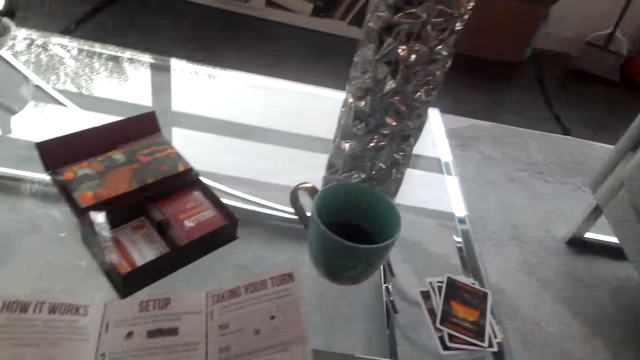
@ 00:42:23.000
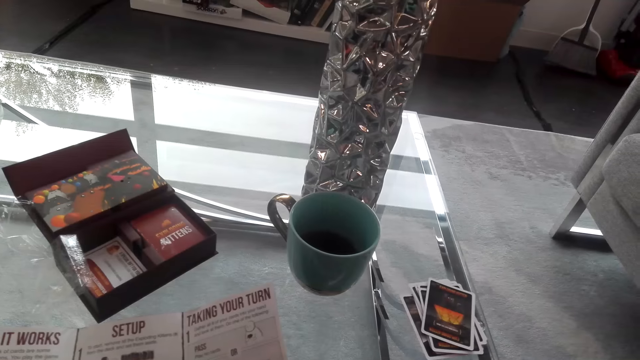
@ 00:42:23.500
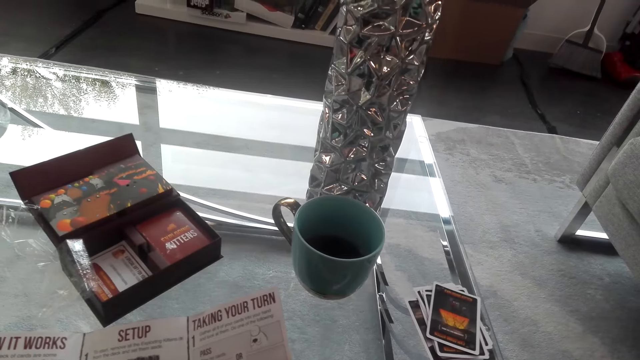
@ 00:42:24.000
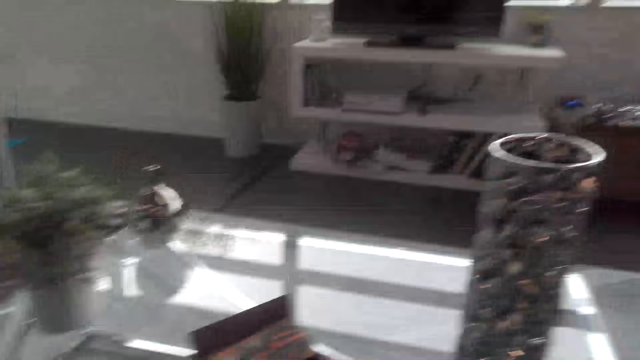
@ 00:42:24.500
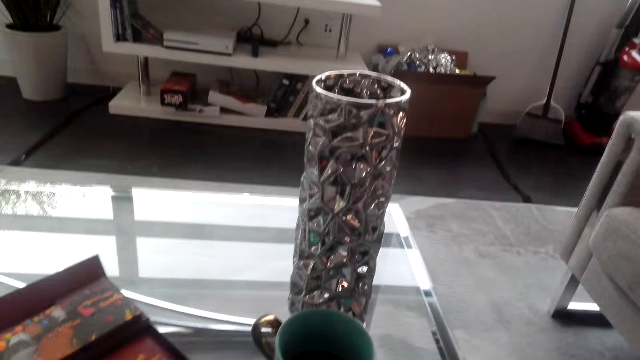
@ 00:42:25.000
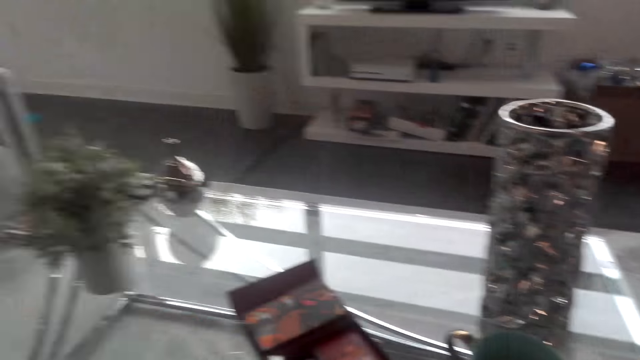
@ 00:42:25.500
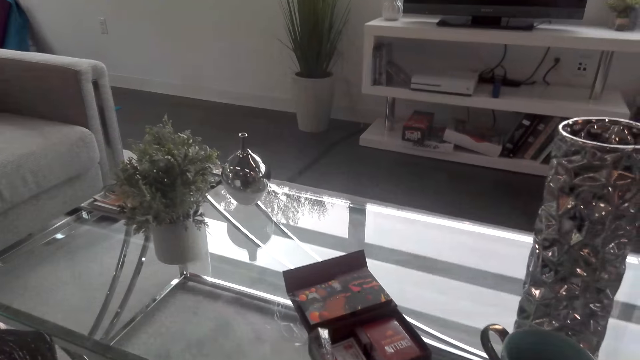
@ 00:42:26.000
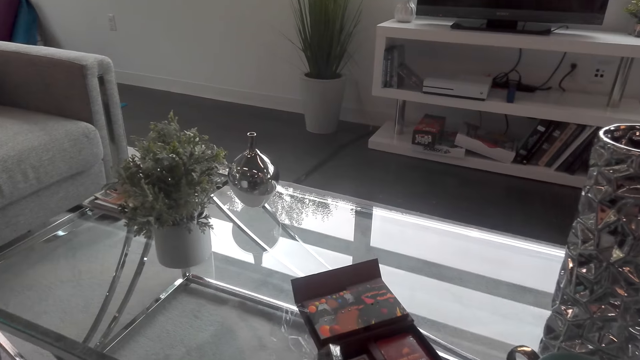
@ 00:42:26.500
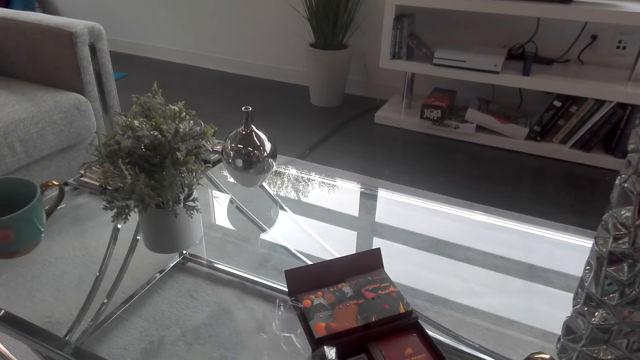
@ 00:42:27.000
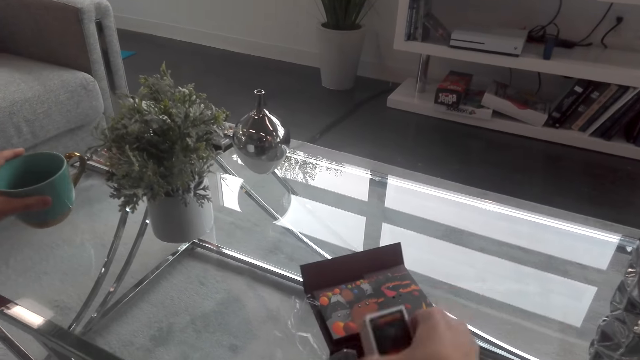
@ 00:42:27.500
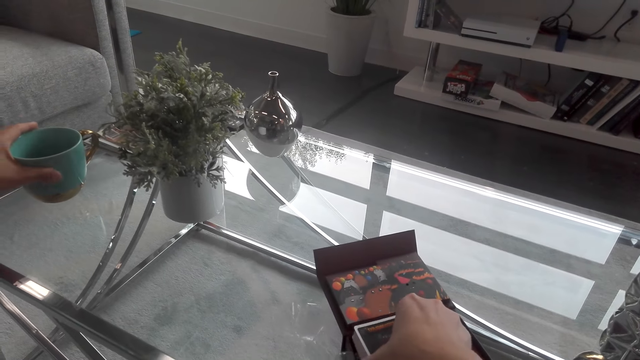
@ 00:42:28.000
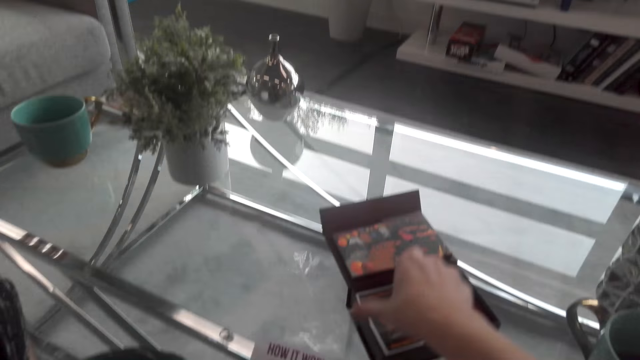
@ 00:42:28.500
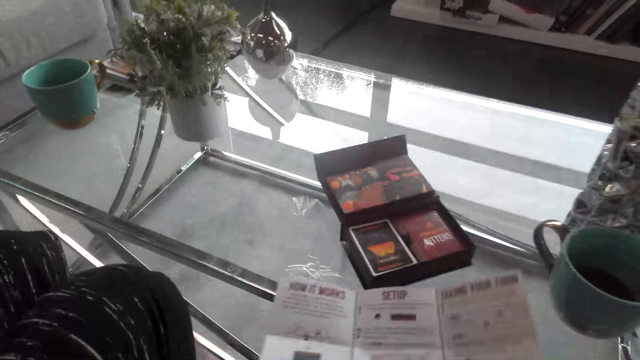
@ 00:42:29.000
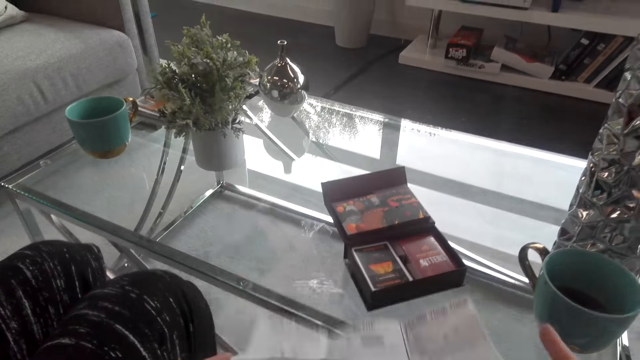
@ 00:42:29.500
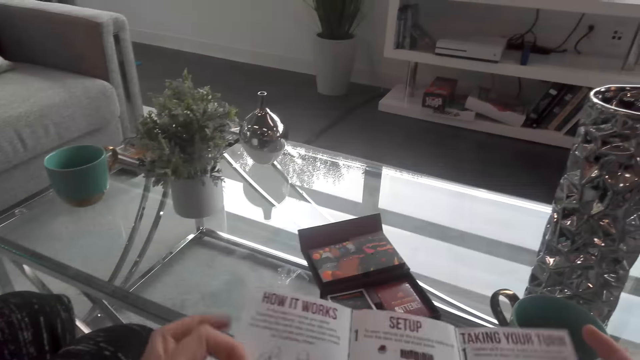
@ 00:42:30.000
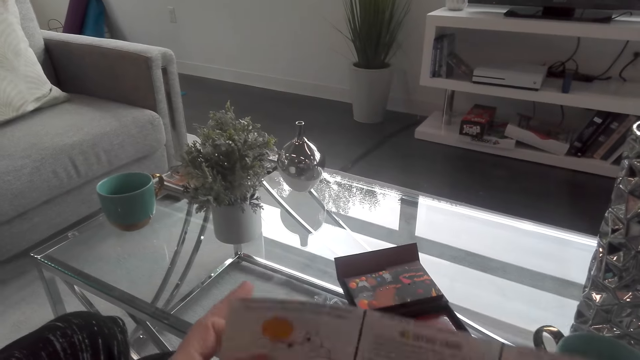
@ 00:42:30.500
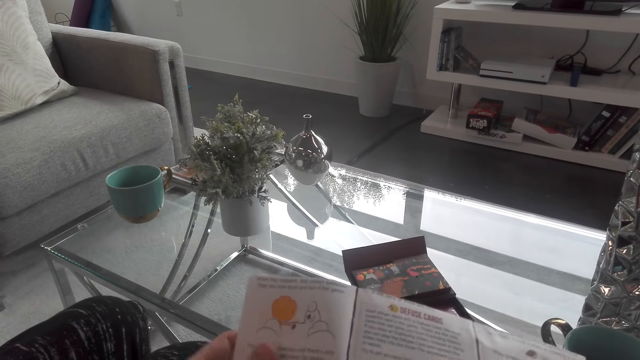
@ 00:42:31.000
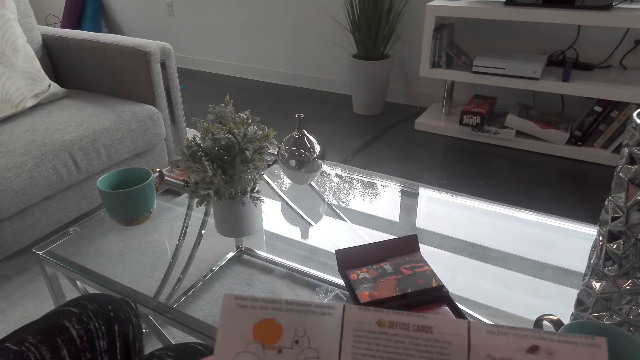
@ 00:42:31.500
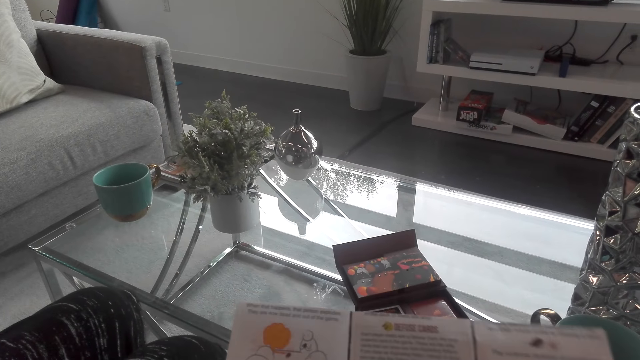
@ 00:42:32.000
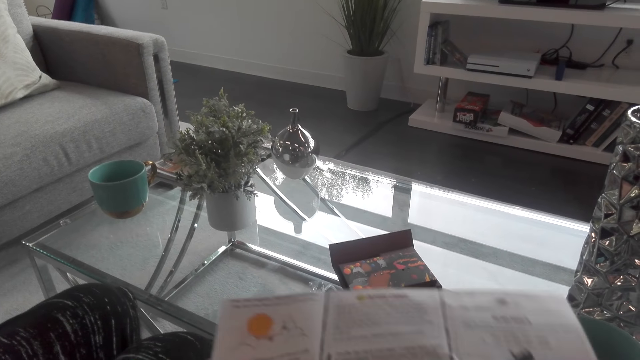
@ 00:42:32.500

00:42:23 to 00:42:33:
The camera wearer looks around. A man places a cup on the table. The camera wearer puts the cards in the box. They fold a booklet.

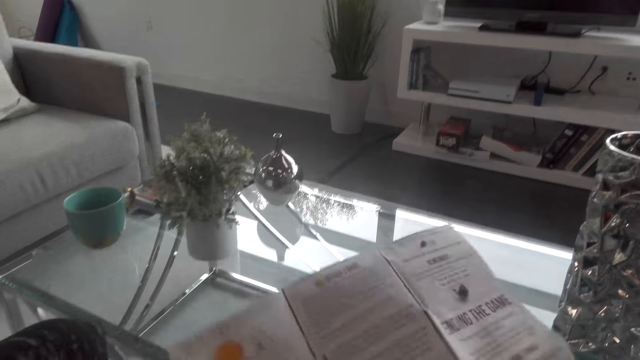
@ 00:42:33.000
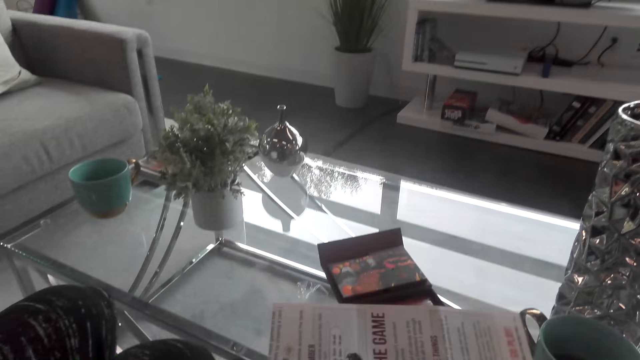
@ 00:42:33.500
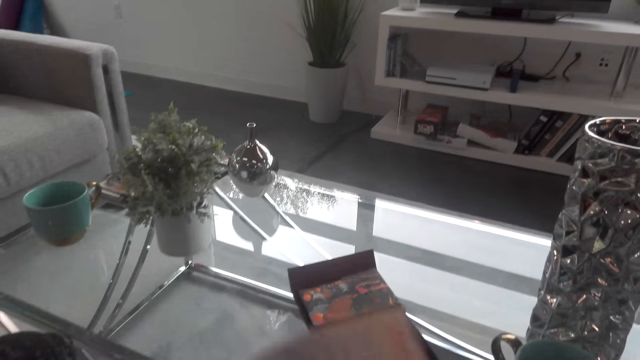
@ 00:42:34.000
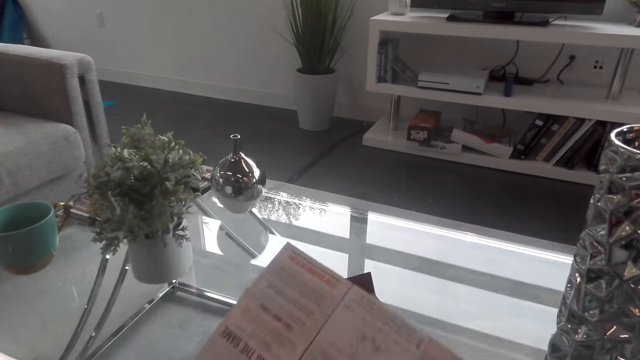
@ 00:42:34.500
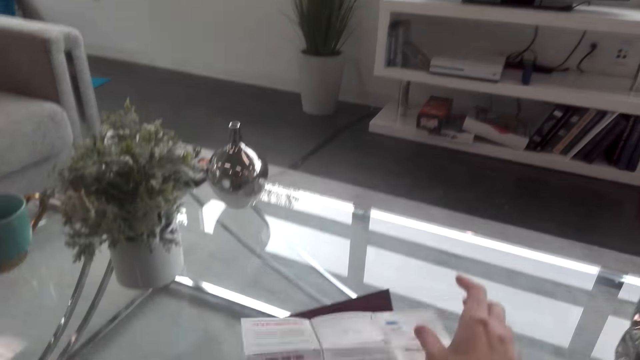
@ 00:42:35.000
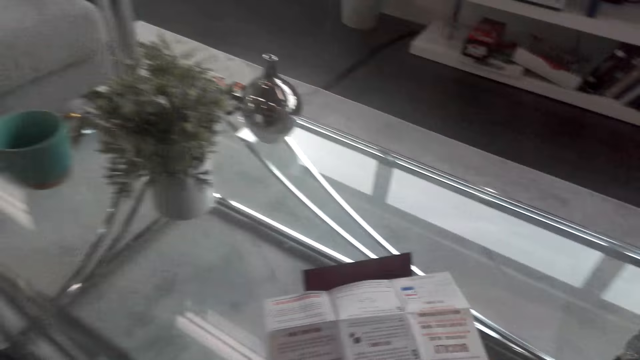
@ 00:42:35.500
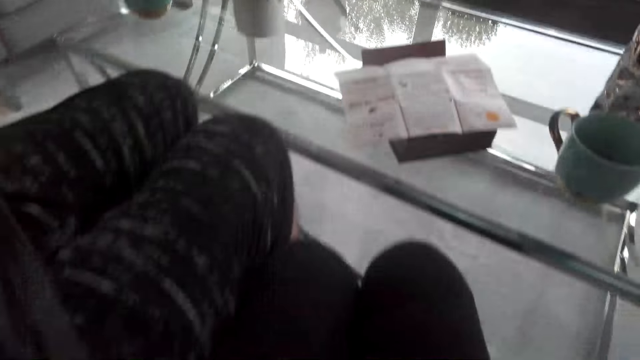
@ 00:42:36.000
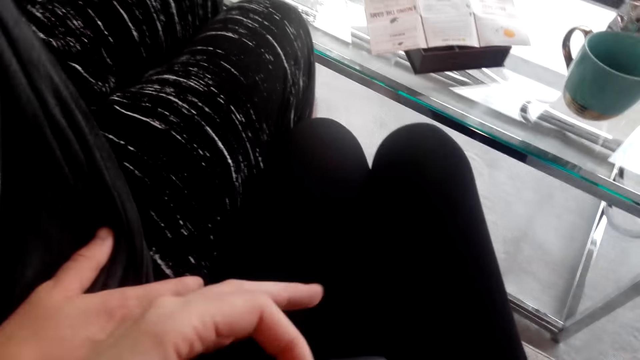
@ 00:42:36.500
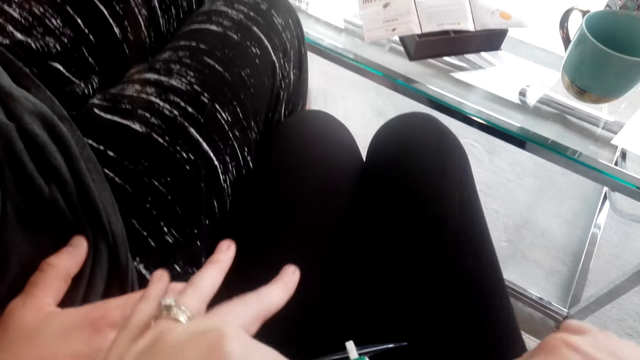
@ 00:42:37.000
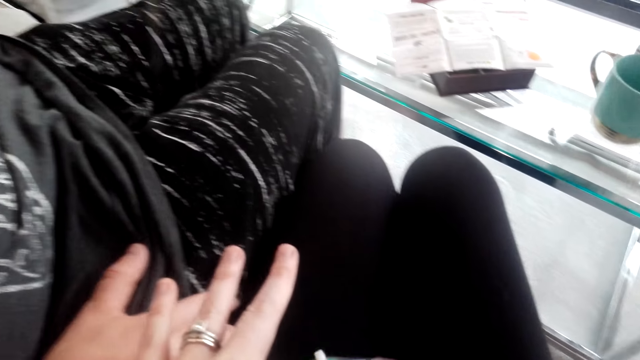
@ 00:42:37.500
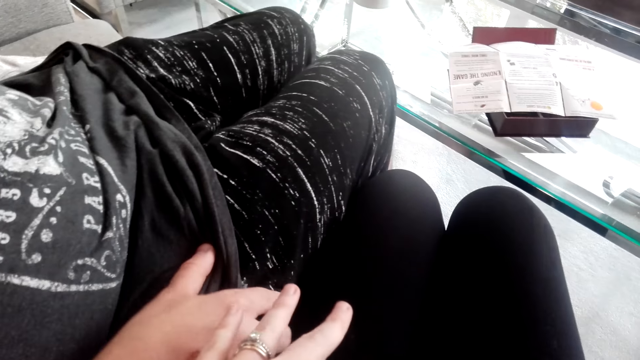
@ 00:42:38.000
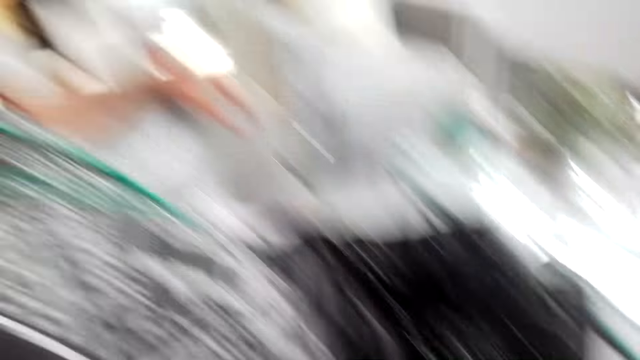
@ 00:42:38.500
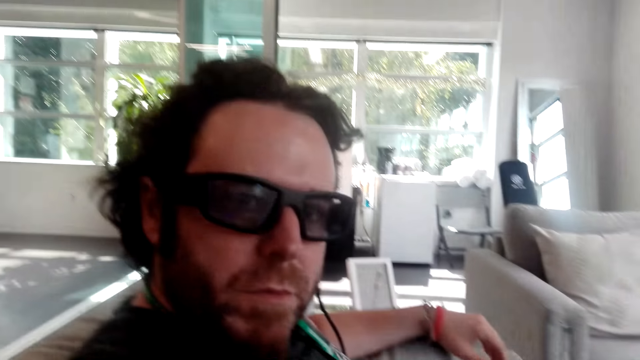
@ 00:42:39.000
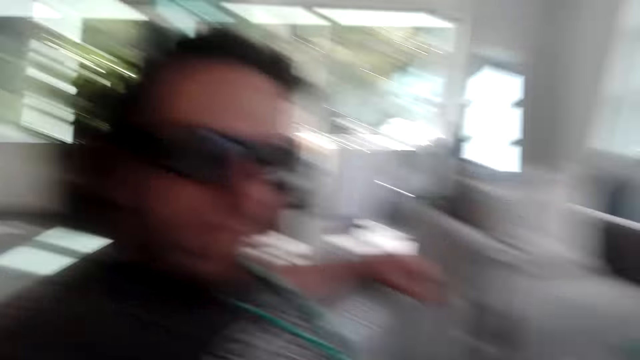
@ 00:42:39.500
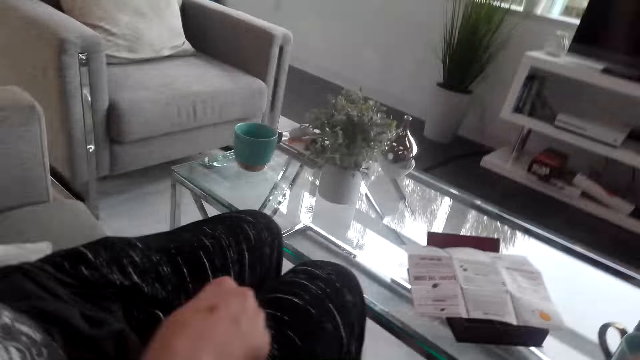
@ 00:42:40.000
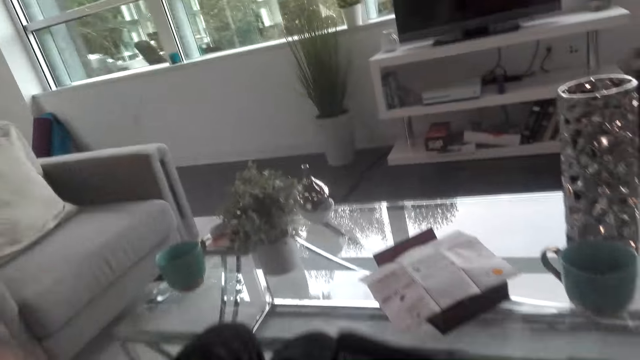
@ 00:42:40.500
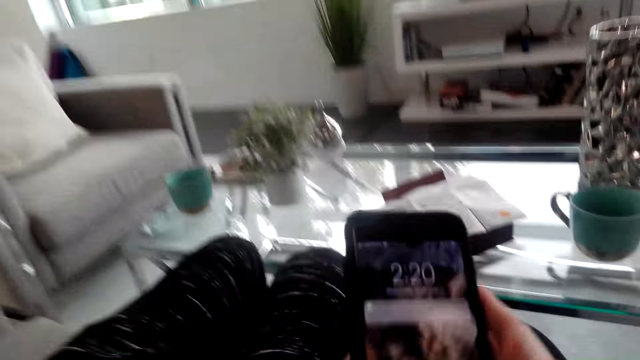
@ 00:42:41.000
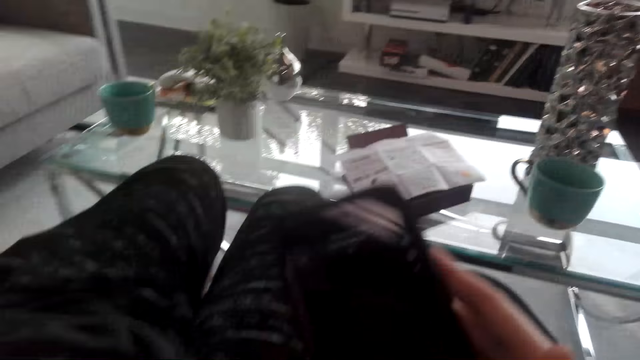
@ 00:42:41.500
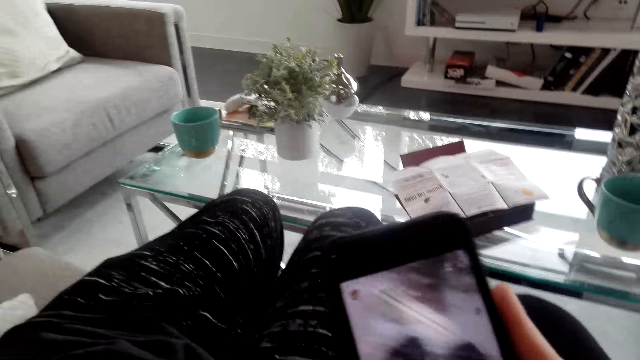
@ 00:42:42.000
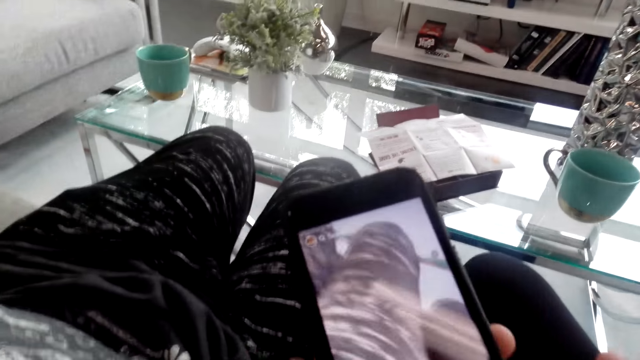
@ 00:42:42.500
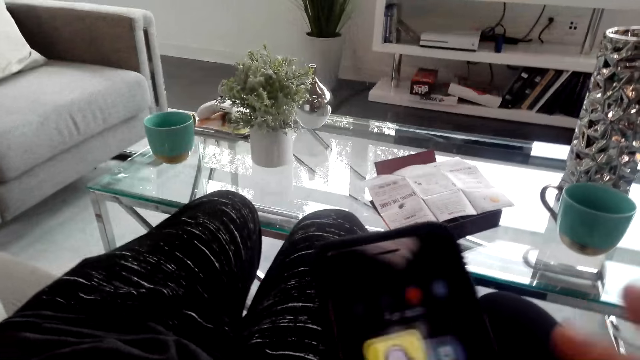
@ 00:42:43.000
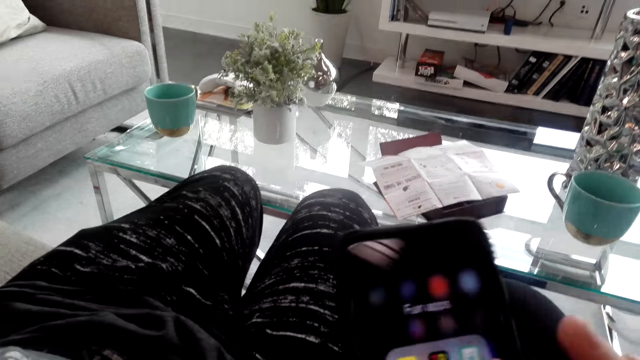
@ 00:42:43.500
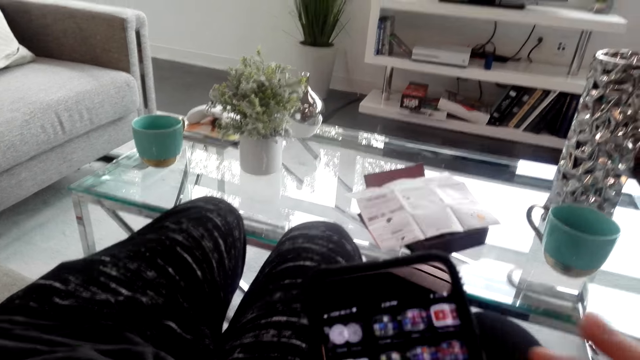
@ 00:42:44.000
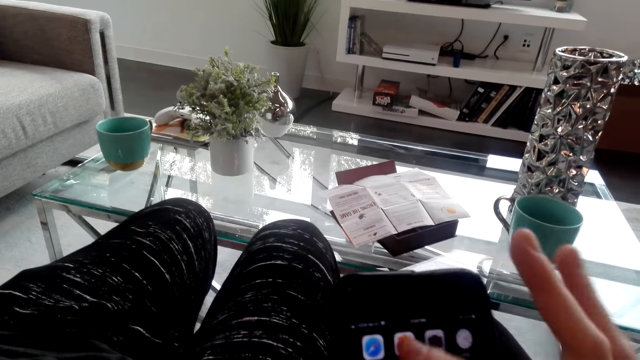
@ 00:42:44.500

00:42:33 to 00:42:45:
The camera wearer places the booklet on the box. They put hands together with a man. The man interacts with the camera wearer. The camera wearer talks to the man. They hold a phone and operate the phone.
